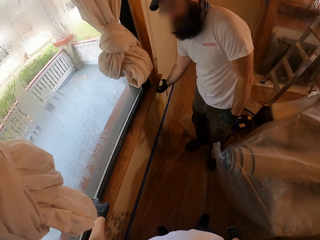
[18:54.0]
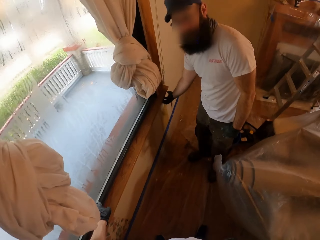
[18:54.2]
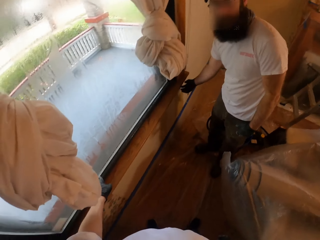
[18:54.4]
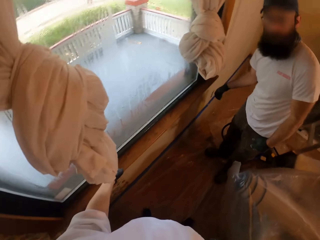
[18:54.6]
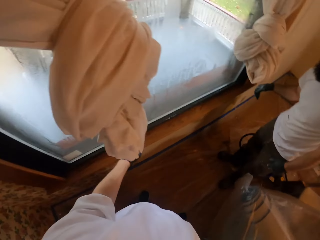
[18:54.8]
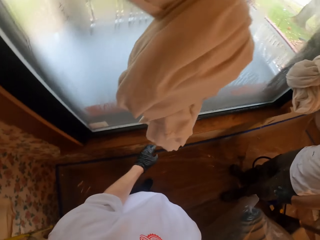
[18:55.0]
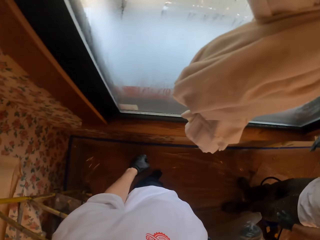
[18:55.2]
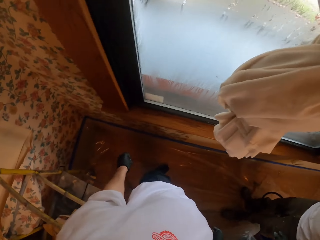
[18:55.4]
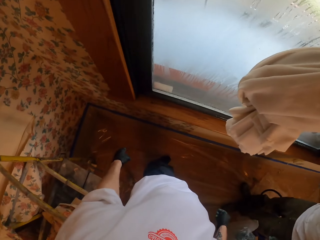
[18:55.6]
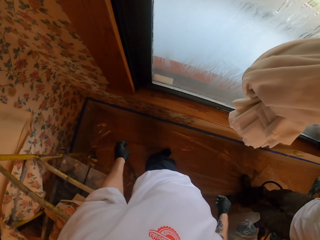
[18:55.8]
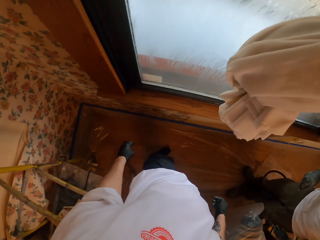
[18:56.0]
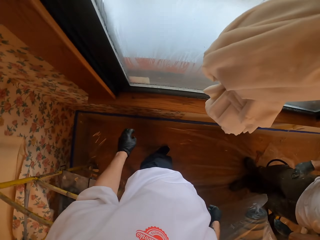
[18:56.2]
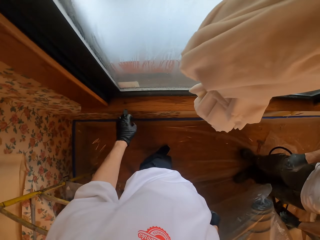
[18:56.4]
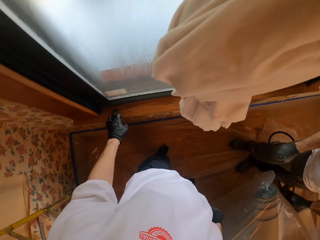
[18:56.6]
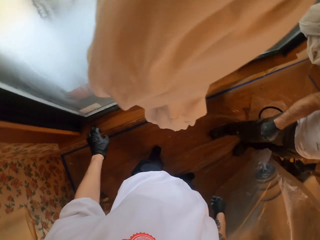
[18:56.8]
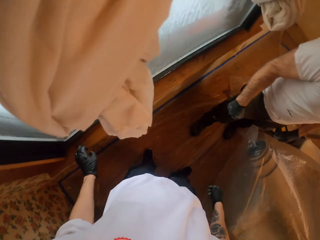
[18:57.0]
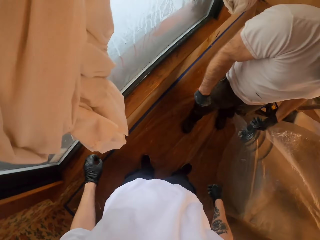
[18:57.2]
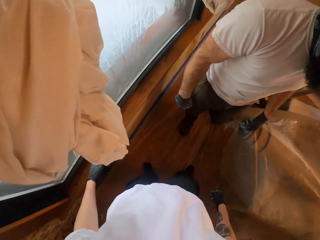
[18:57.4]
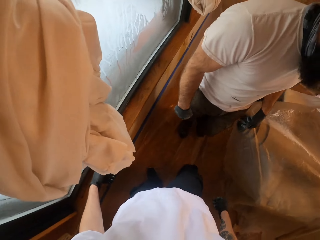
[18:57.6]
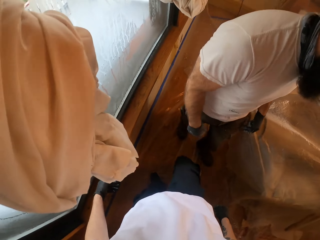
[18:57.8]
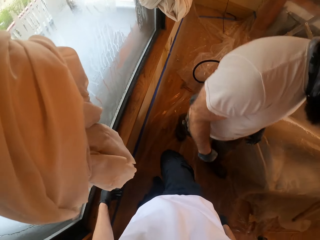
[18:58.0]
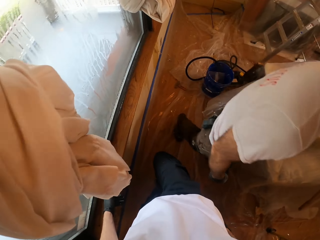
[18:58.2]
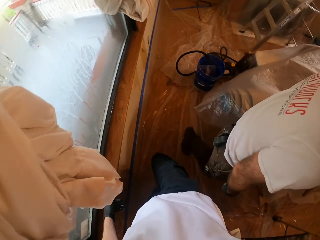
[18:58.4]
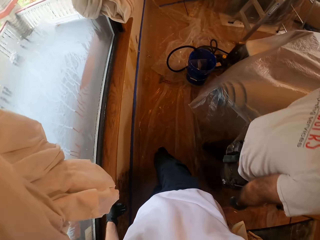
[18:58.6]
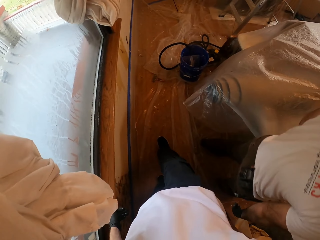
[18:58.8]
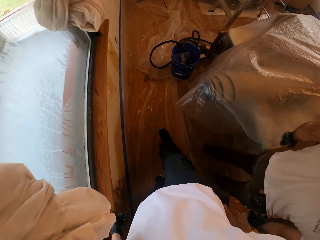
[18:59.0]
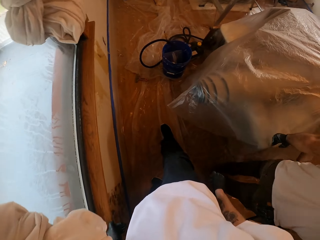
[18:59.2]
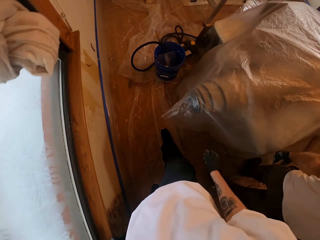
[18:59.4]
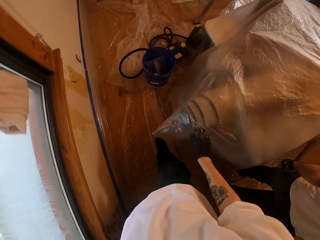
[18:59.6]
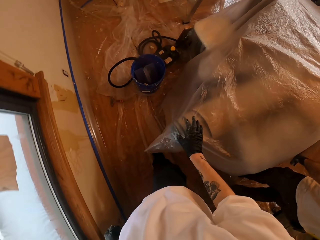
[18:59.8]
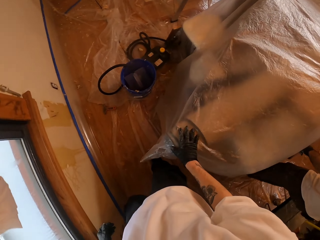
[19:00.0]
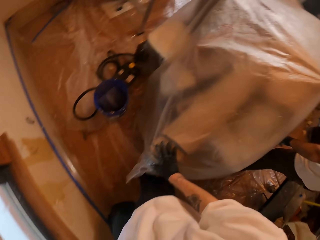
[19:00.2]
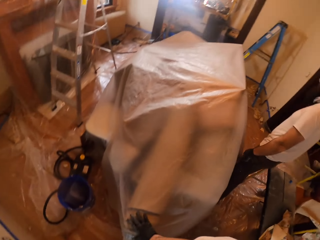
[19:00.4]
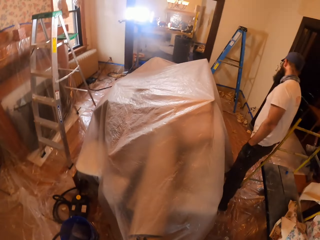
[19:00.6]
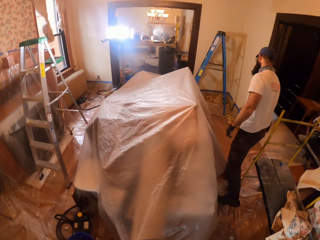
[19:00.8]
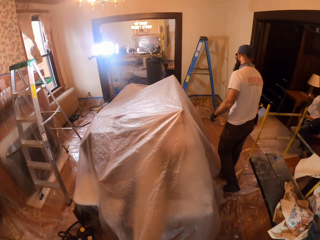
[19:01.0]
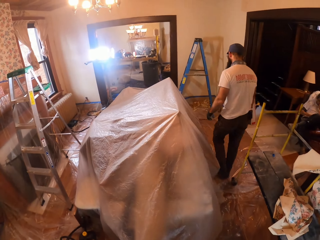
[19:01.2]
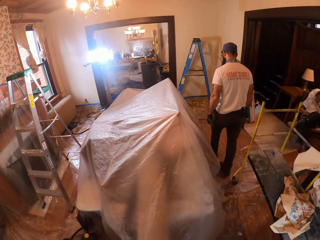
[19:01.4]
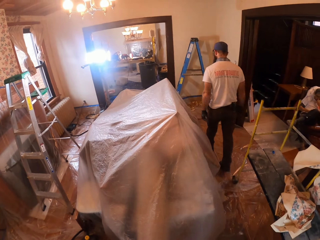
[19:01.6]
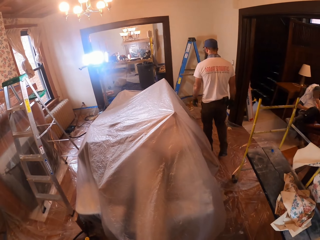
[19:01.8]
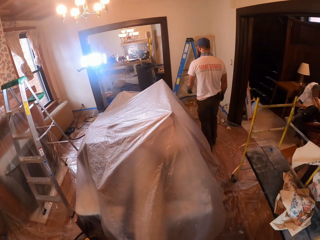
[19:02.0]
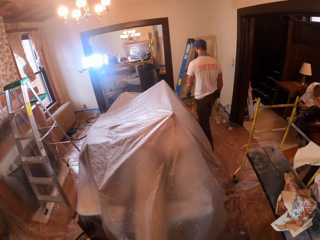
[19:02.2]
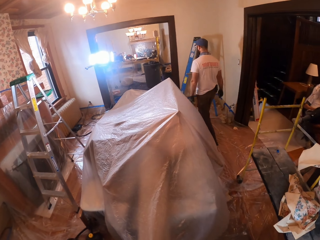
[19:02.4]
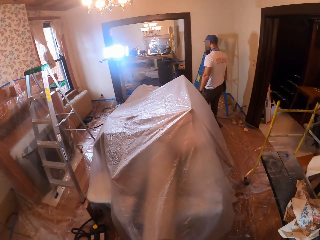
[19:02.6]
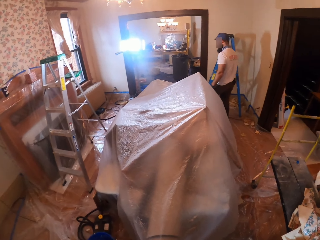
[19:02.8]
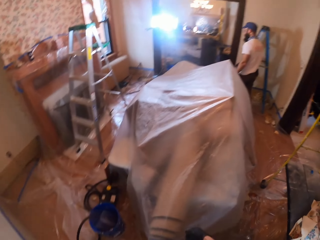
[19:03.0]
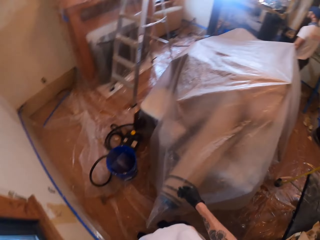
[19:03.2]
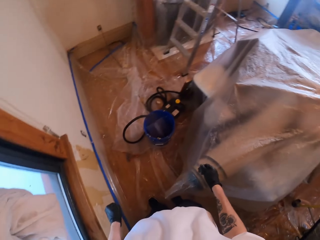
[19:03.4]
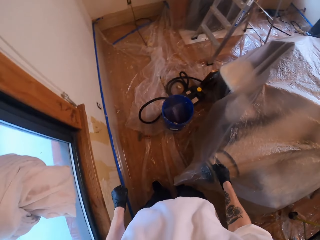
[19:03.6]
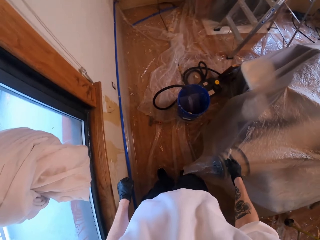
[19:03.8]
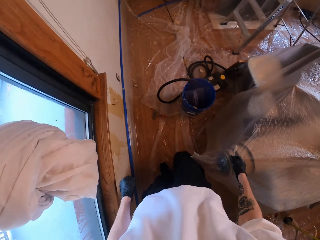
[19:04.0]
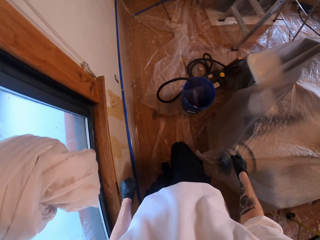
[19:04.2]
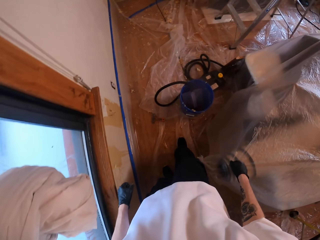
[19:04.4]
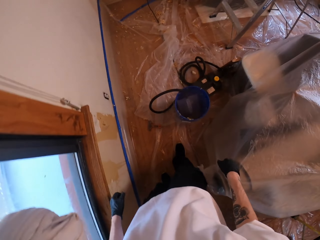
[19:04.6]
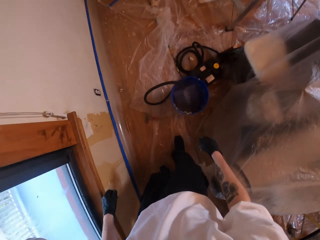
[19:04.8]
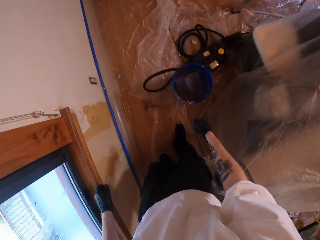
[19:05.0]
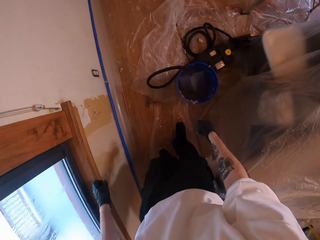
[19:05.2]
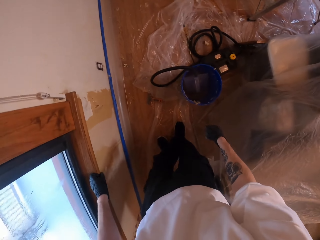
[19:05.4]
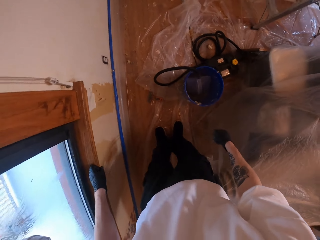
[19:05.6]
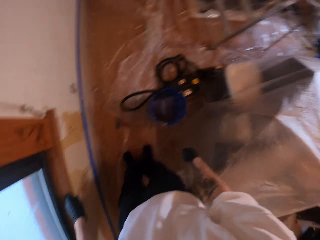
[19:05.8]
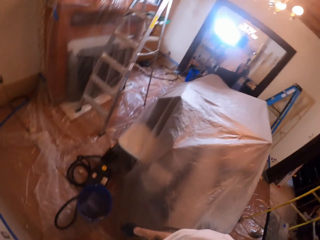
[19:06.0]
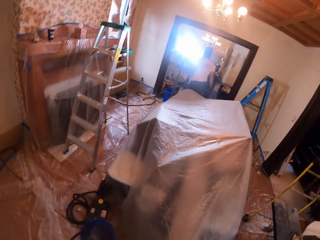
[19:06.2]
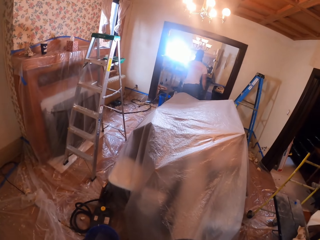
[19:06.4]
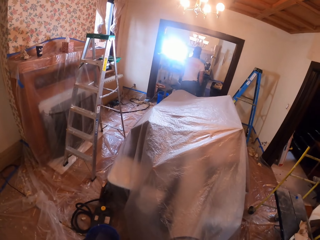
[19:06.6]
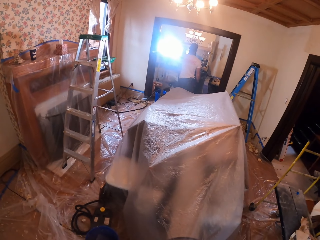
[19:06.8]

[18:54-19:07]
A man touches the wood of the window. The man moves around the room. The camera wearer holds the machine. They look around the room.

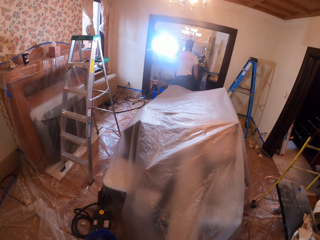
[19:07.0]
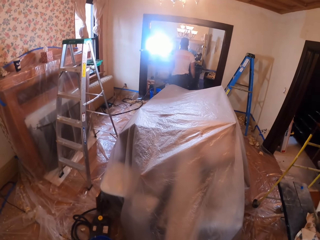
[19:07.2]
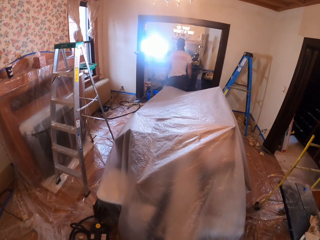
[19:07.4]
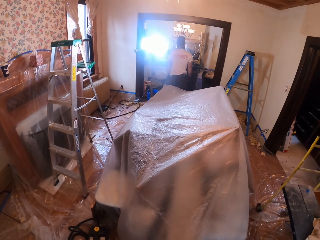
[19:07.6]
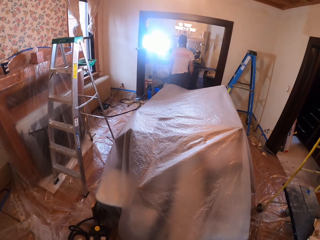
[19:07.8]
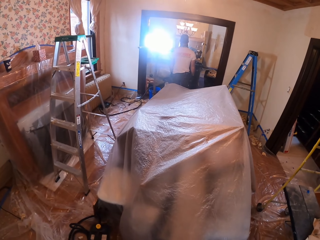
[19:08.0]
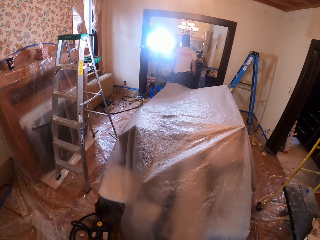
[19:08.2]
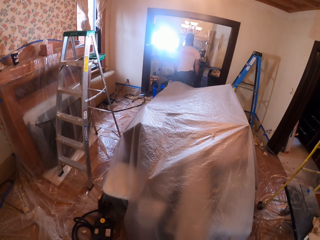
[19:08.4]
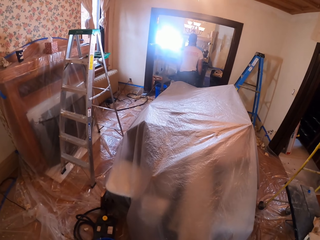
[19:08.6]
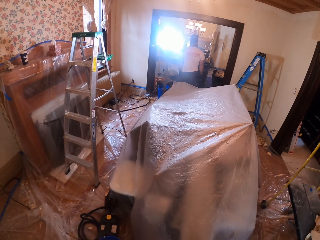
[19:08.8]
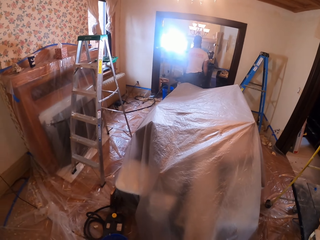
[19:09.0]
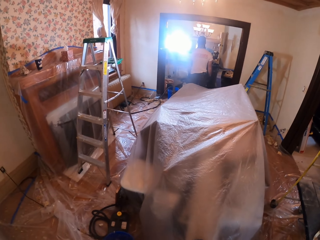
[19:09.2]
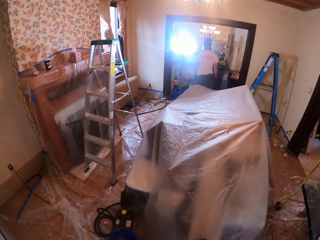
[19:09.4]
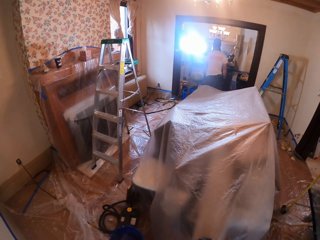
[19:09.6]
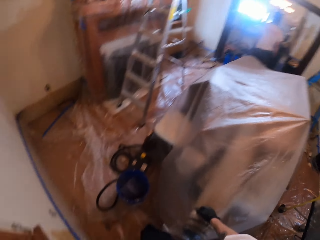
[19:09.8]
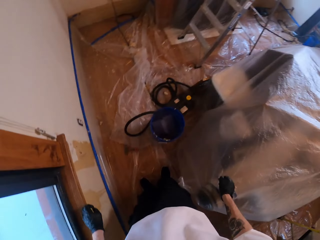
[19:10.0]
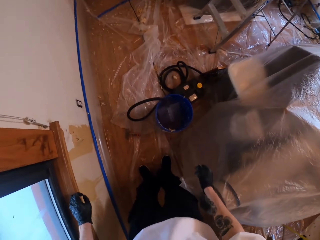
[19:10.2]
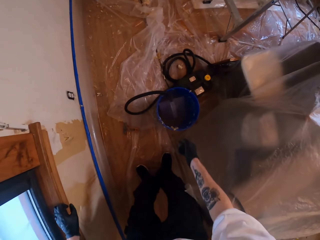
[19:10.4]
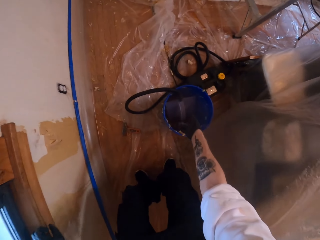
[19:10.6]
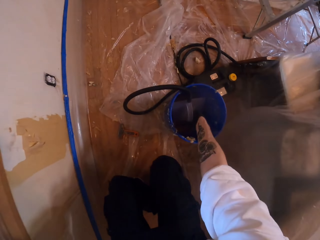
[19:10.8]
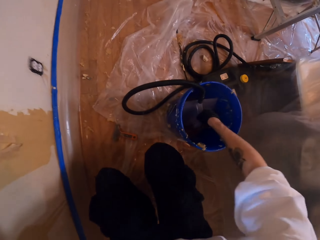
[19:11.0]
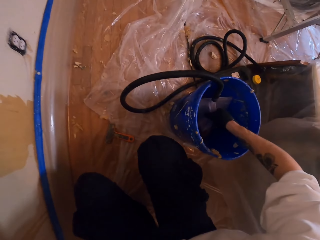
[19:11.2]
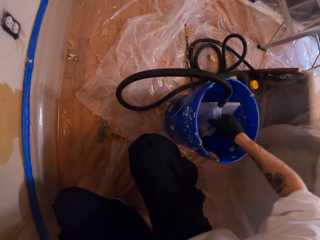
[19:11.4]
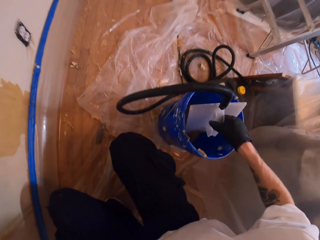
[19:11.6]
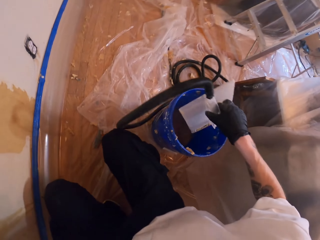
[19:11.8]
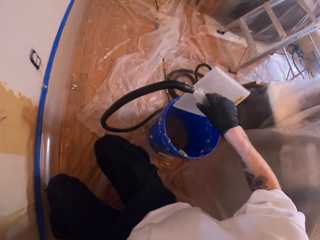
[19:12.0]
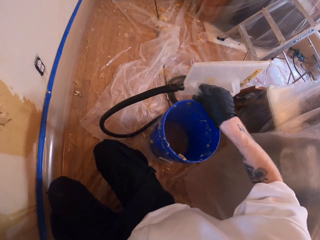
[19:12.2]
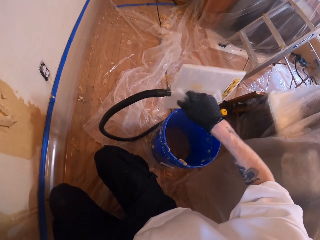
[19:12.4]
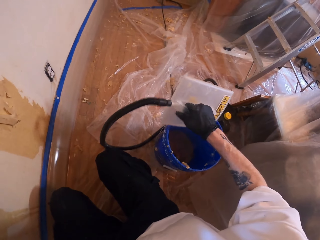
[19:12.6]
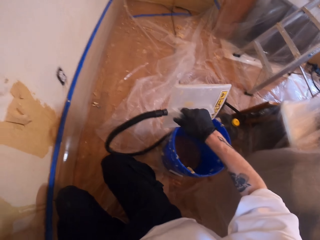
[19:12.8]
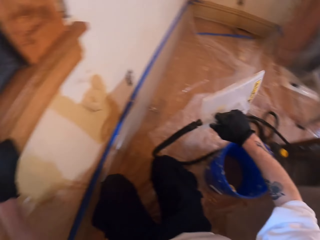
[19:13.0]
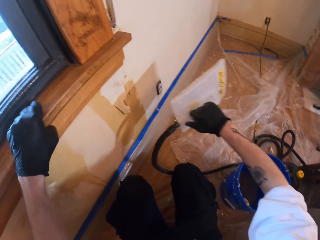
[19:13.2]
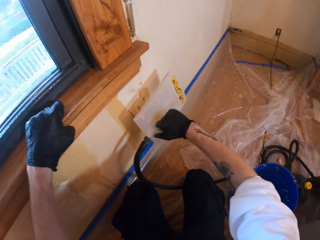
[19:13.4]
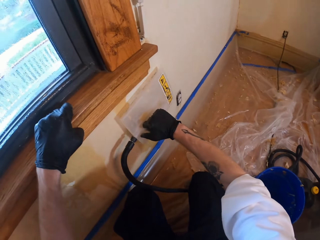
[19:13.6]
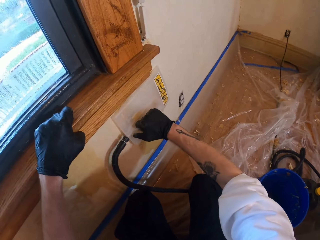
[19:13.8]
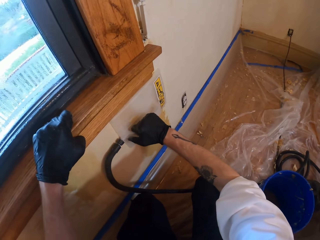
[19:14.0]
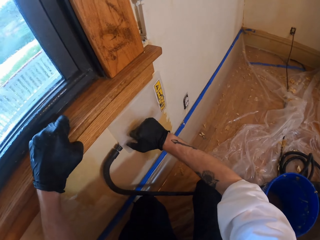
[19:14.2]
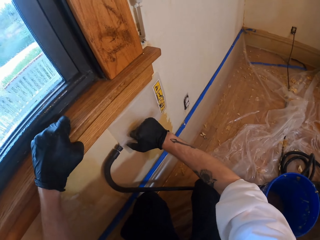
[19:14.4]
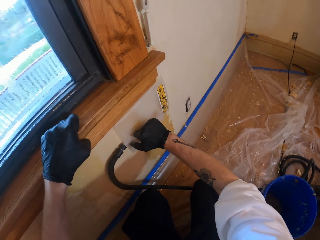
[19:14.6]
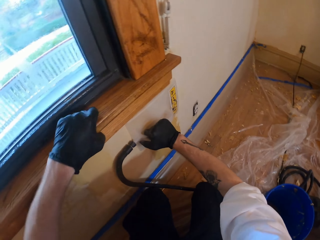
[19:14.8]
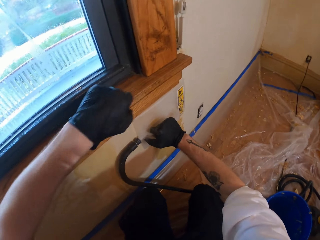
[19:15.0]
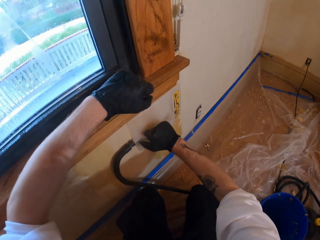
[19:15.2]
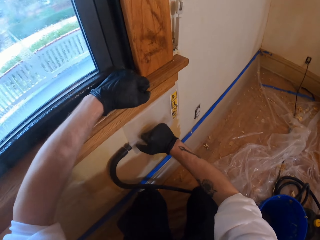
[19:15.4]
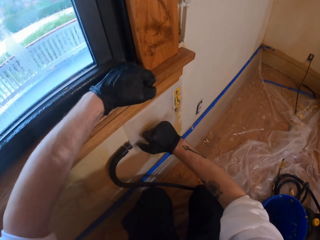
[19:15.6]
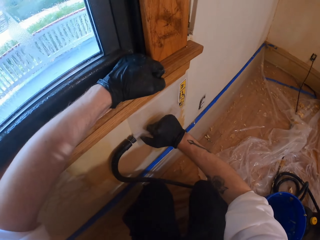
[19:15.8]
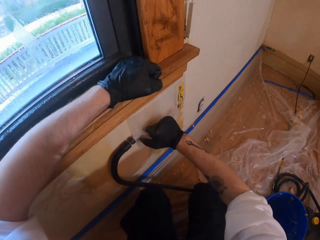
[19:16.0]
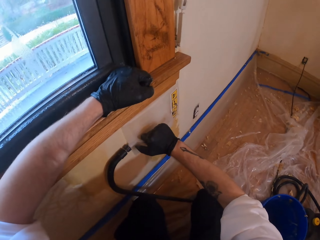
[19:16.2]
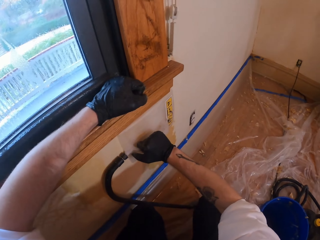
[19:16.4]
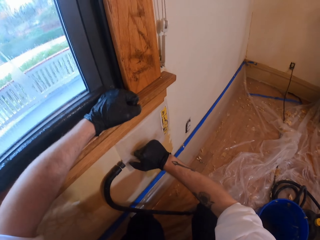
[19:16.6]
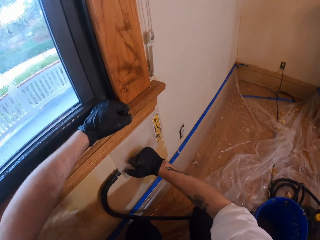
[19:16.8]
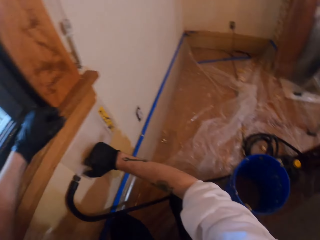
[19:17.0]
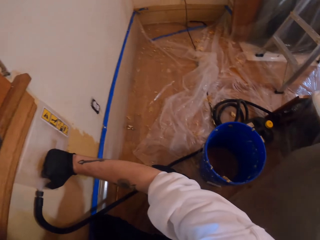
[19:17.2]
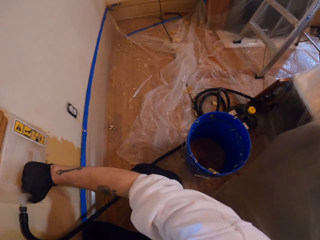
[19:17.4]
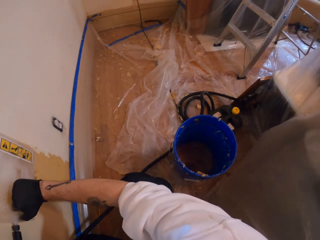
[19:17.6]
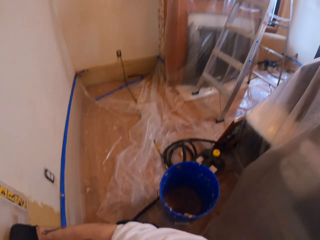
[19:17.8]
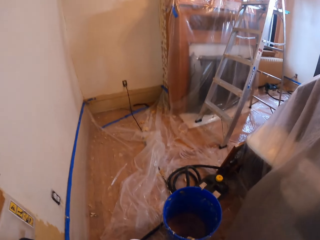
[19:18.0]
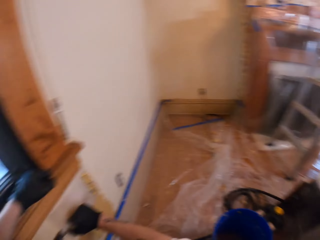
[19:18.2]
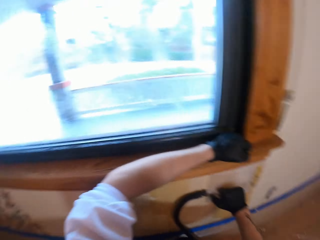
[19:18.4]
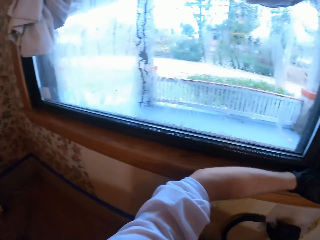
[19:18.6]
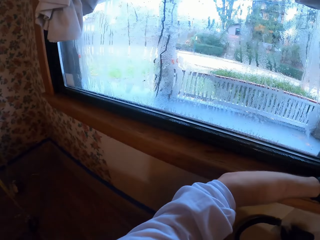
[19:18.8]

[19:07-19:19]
The camera wearer picks up the pipe cleaner. They hold the metal. They clean the wall with the pipe cleaner.
